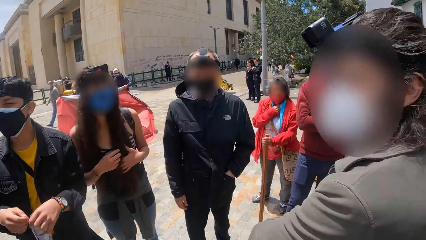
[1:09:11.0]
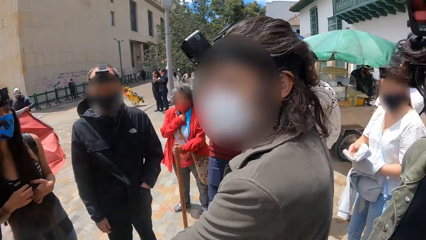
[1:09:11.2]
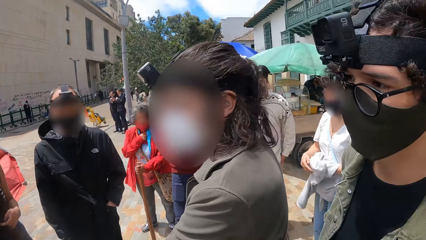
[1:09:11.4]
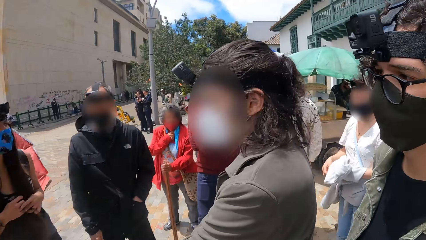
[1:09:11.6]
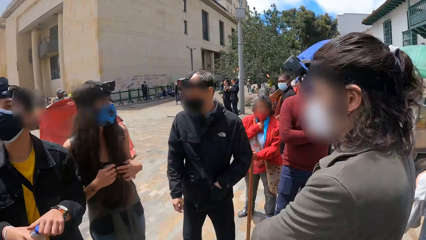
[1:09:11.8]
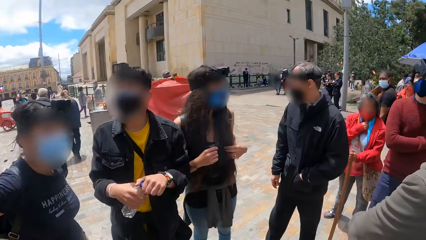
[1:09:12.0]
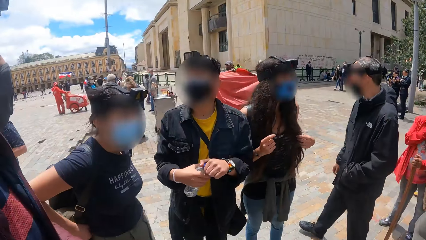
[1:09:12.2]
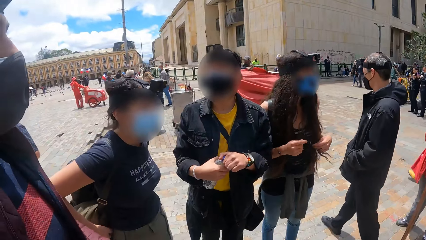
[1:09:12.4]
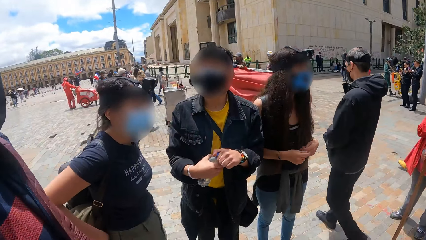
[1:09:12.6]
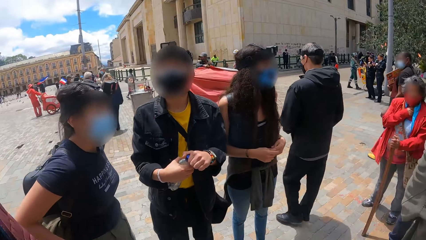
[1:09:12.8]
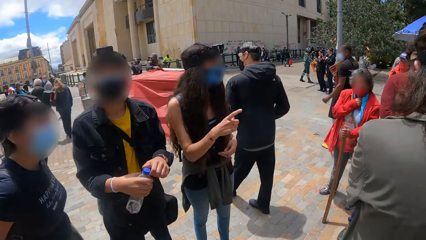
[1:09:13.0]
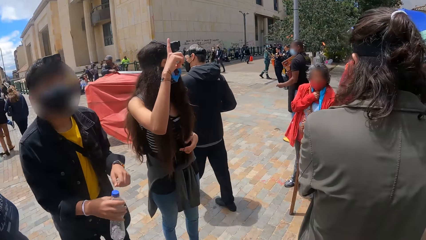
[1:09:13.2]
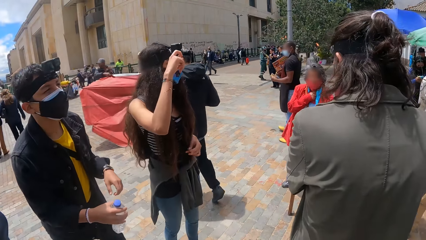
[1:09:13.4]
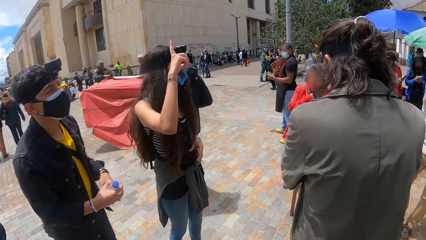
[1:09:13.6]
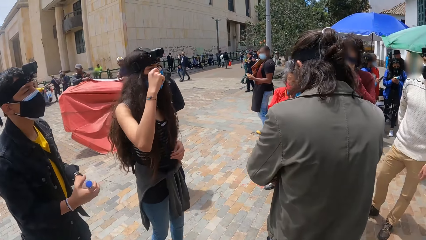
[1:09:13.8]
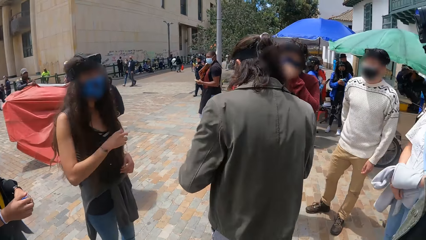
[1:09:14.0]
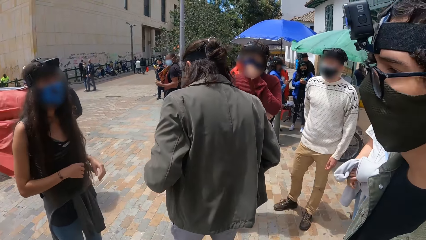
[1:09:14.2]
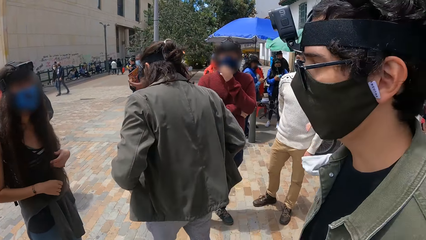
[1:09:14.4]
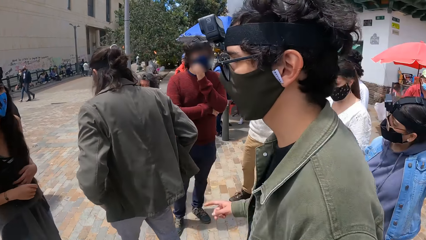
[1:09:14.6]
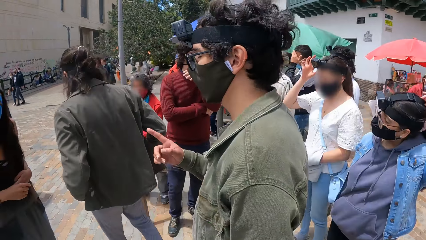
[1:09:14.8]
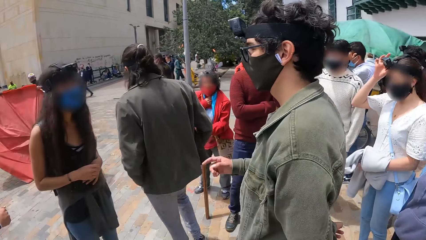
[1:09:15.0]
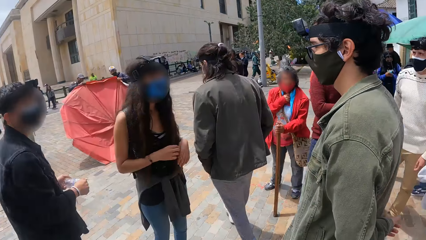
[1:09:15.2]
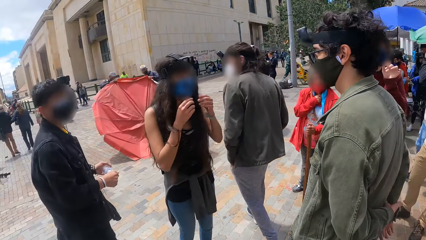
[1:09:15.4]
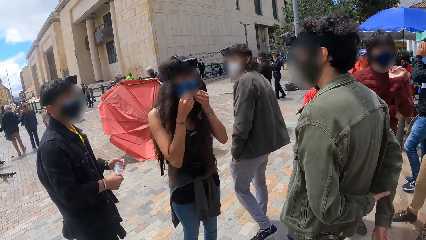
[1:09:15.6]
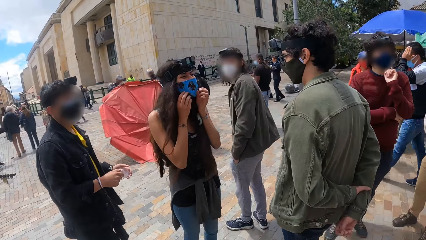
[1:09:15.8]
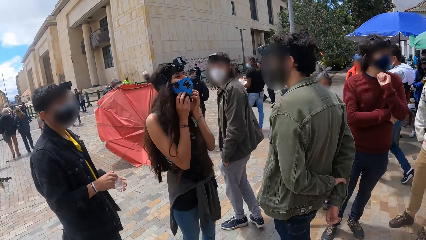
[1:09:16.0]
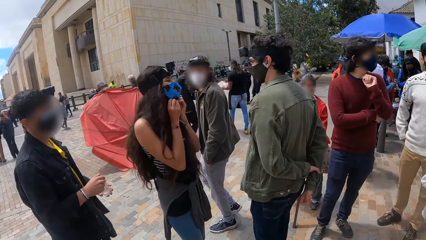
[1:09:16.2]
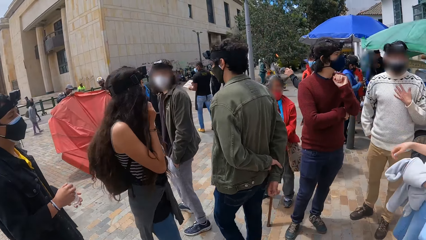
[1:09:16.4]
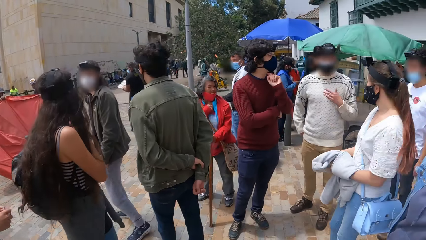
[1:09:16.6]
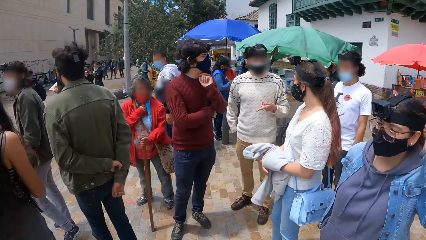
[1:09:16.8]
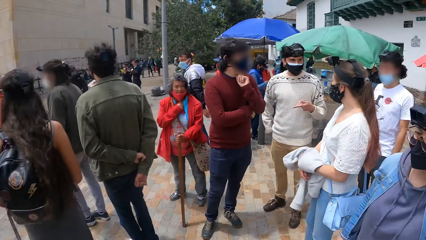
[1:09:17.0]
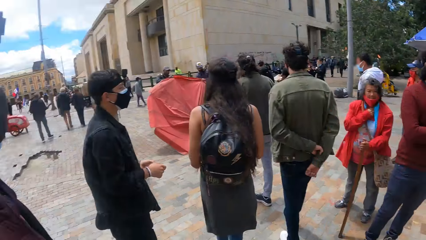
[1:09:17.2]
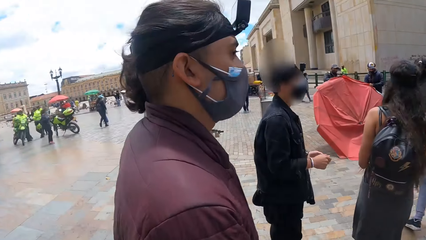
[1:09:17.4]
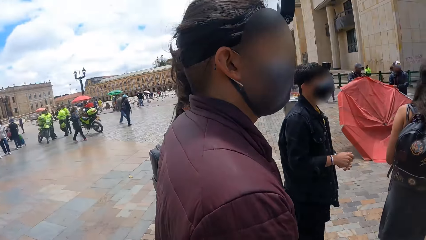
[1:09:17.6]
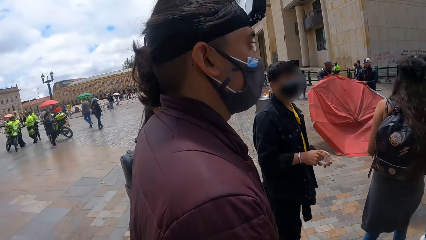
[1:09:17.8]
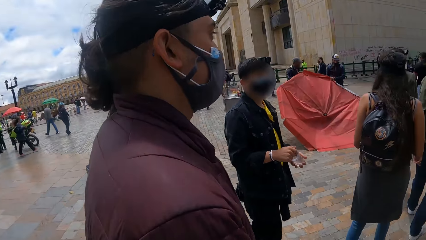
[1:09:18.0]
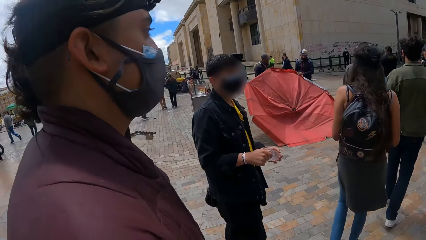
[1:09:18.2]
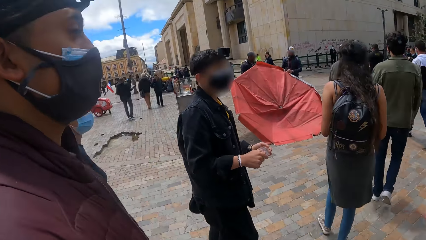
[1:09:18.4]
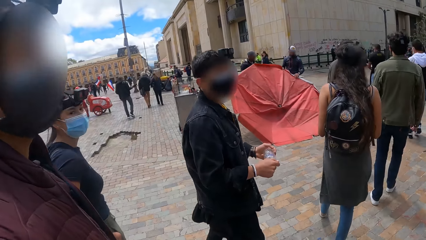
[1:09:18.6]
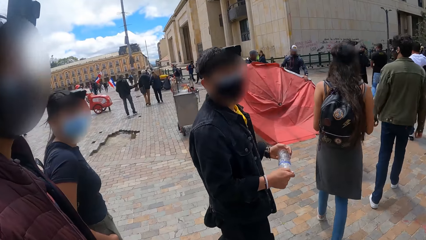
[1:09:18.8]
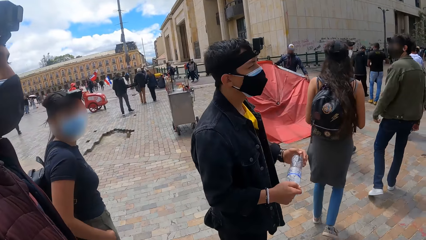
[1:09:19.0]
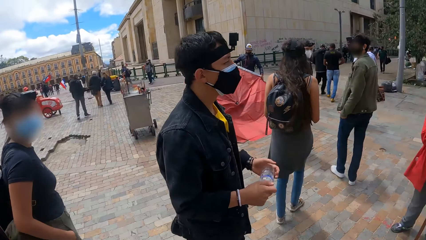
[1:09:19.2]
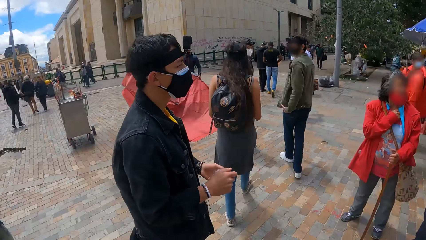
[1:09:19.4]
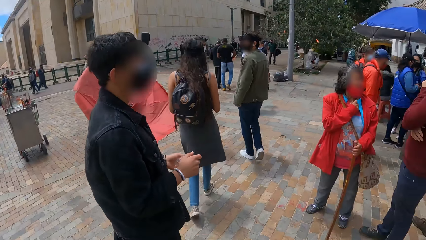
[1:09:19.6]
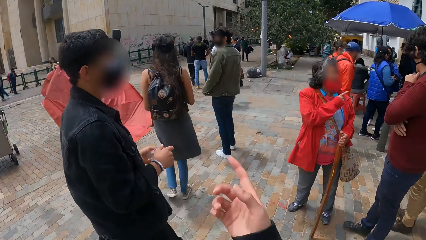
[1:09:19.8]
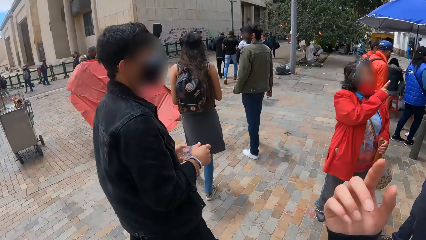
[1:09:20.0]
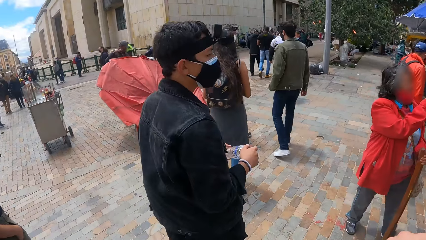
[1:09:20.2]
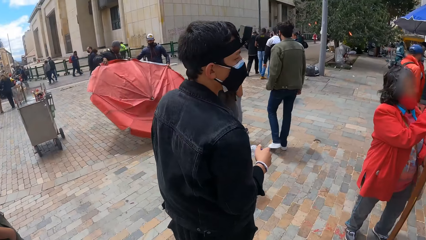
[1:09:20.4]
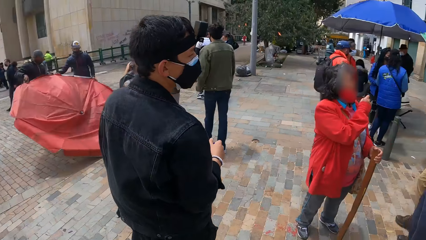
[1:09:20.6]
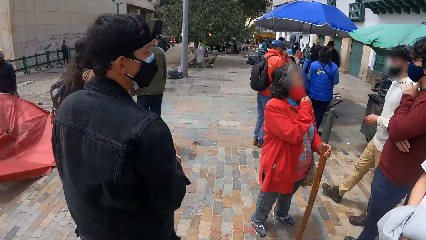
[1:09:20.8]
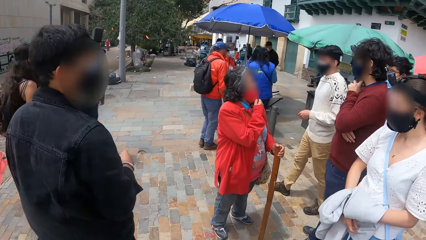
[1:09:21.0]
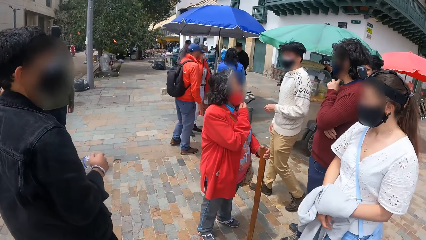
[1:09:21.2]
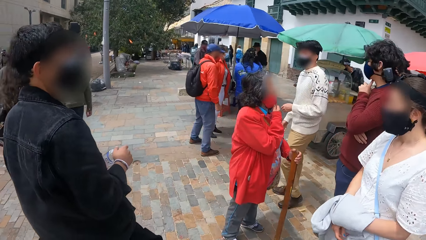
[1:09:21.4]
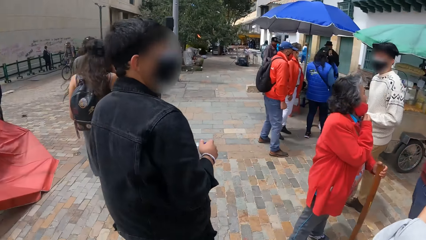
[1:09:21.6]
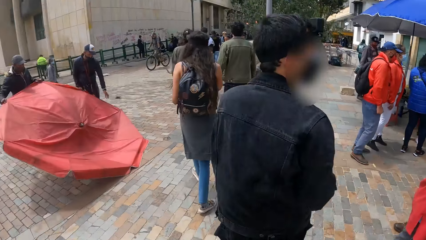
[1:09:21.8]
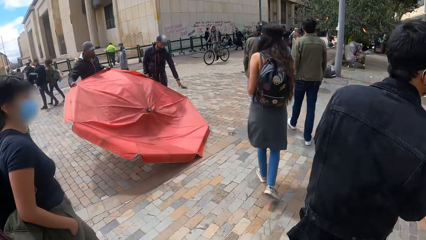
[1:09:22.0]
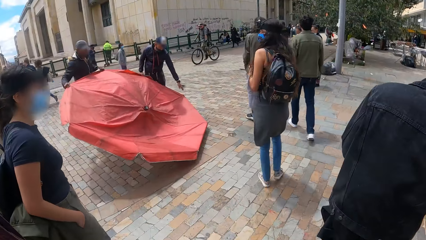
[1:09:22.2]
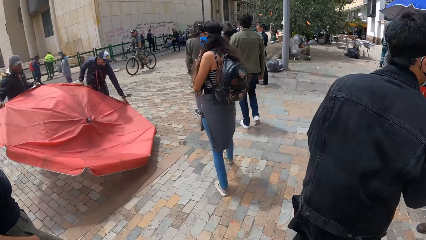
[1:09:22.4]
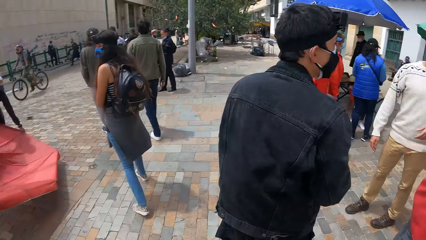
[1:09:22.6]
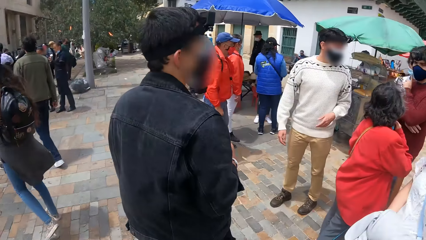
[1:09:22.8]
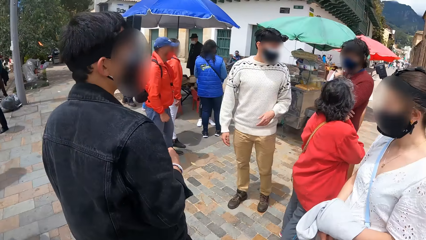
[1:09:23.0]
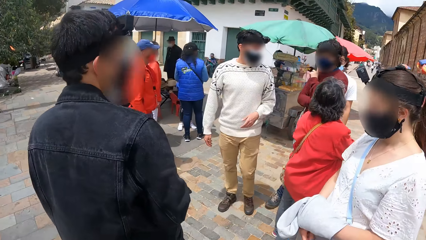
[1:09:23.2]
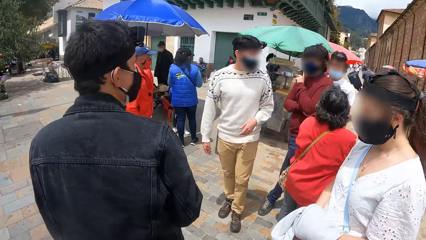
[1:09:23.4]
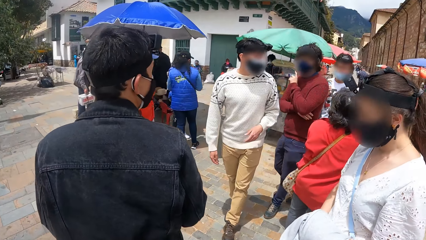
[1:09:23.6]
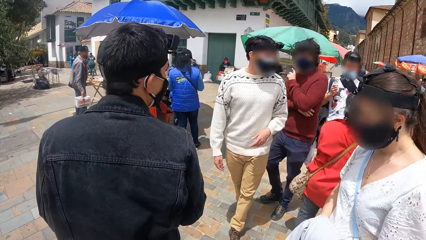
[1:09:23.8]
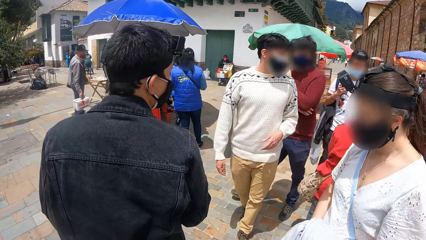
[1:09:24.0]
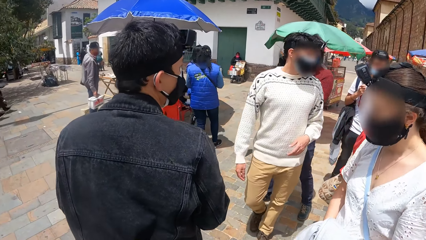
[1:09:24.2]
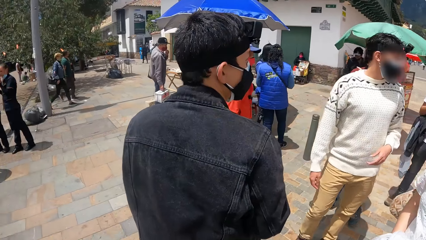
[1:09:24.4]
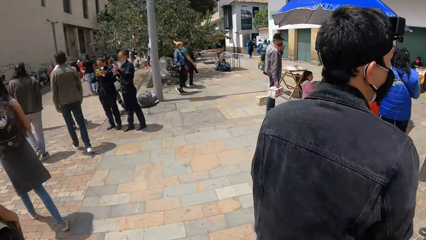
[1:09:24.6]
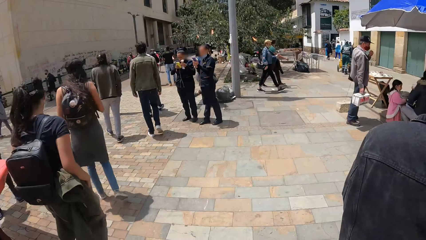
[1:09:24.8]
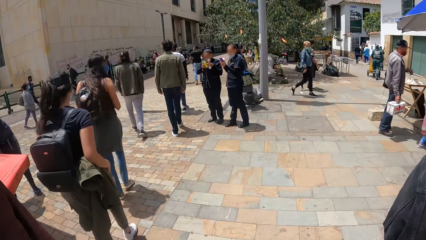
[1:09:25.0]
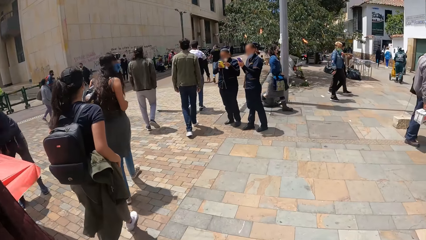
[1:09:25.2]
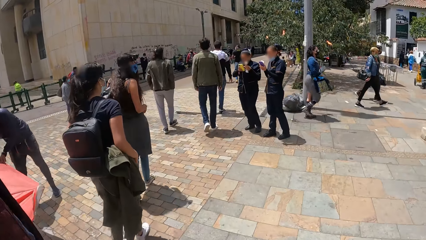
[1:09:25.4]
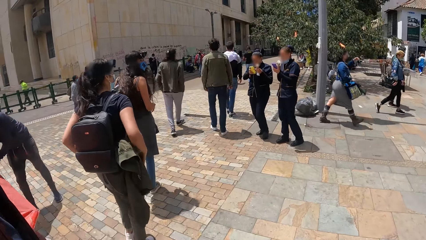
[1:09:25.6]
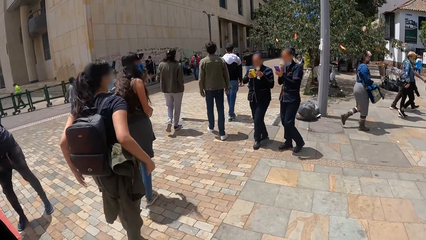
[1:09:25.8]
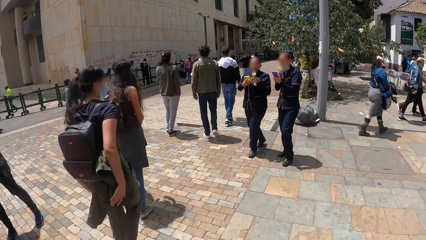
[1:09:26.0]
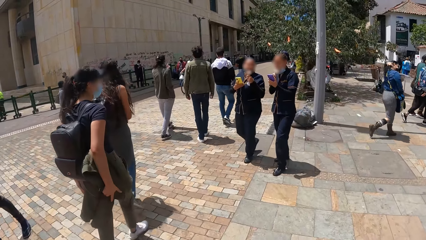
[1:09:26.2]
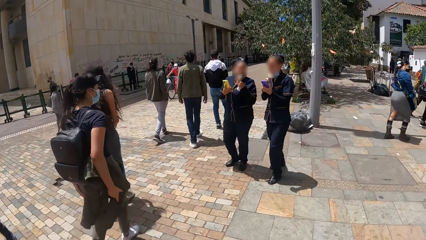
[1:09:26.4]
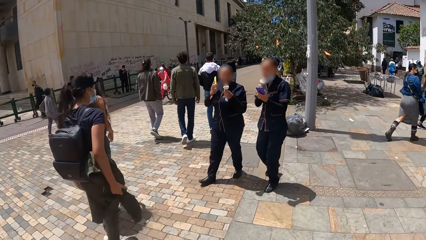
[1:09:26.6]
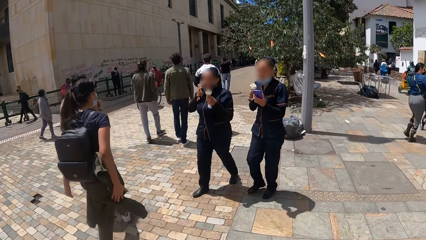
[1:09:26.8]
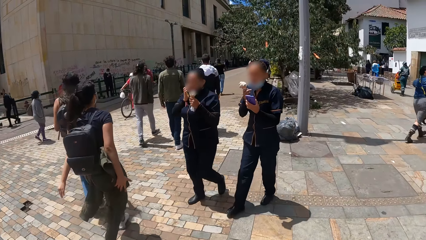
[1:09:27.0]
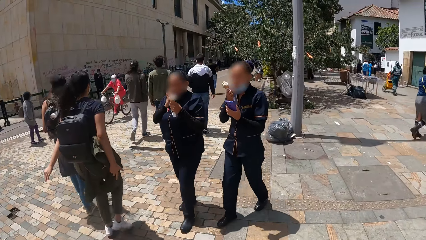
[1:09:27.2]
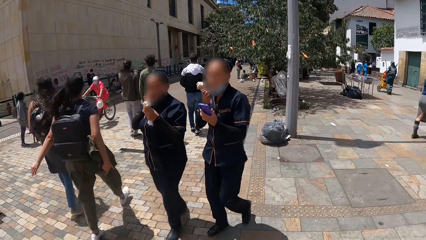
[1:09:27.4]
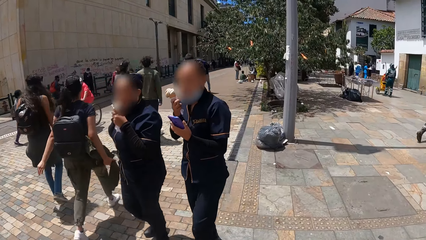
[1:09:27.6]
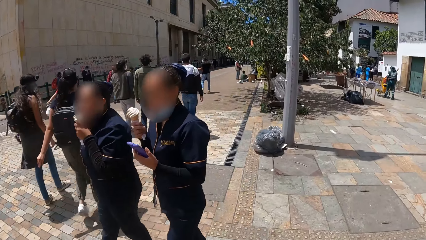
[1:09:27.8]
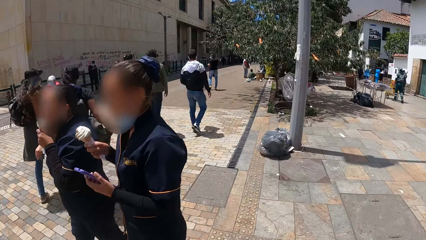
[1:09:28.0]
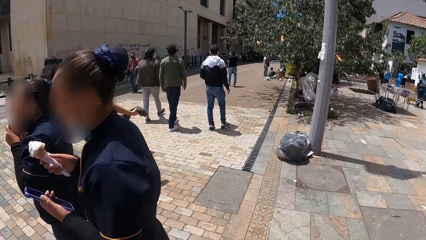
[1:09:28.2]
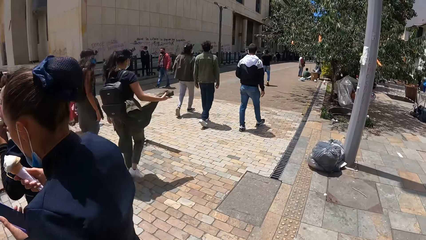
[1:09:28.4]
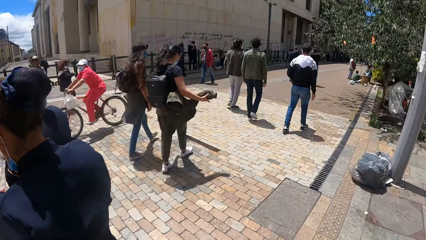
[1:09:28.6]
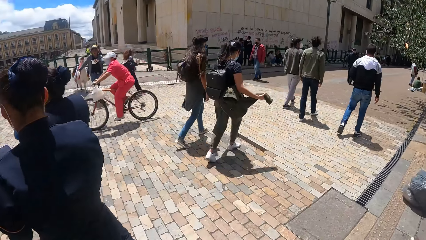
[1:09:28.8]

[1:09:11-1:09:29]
The camera wearer looks around. They walk across the sidewalk. They walk in a crowded place.
